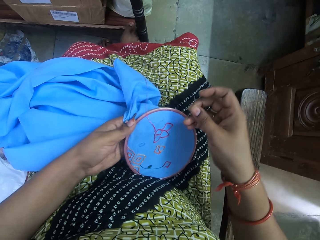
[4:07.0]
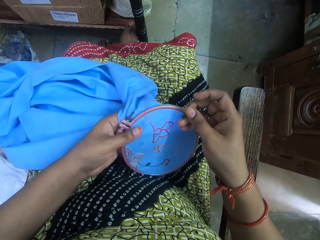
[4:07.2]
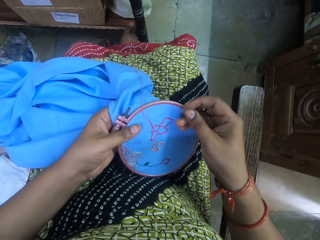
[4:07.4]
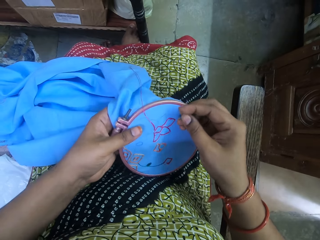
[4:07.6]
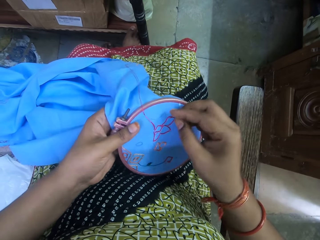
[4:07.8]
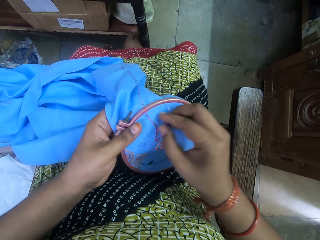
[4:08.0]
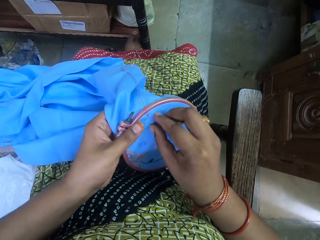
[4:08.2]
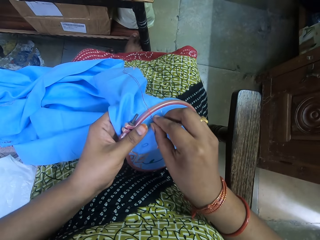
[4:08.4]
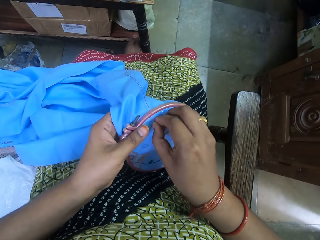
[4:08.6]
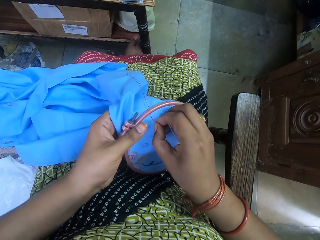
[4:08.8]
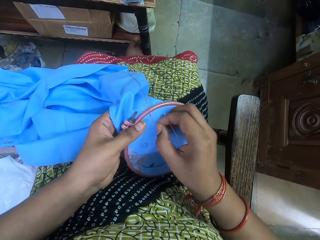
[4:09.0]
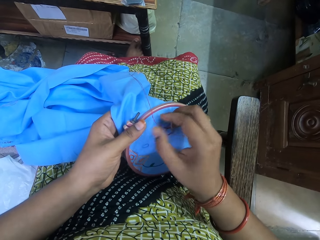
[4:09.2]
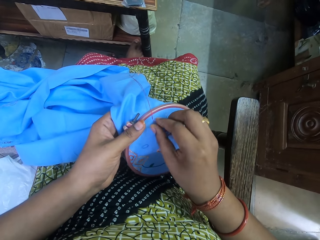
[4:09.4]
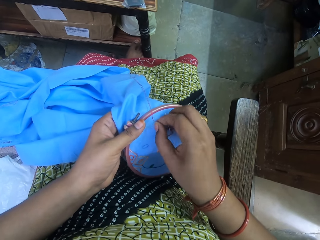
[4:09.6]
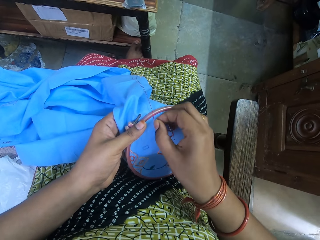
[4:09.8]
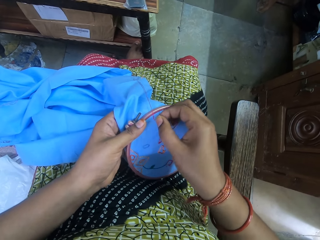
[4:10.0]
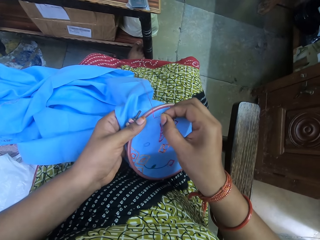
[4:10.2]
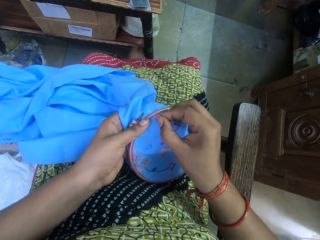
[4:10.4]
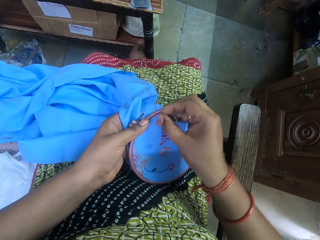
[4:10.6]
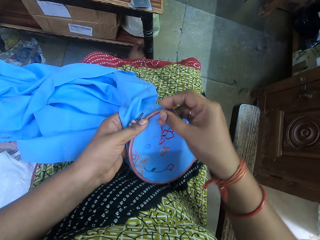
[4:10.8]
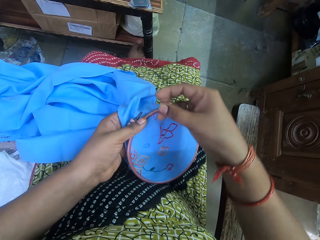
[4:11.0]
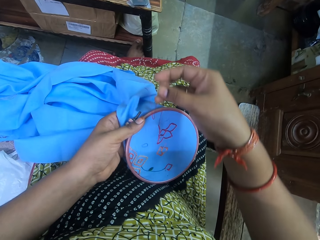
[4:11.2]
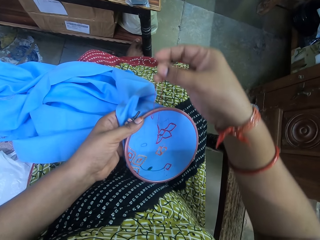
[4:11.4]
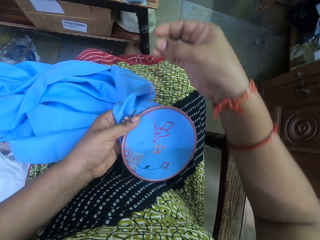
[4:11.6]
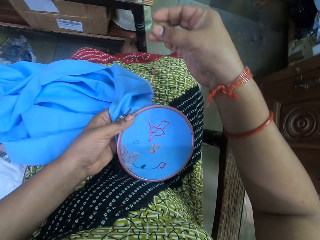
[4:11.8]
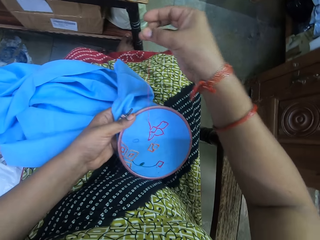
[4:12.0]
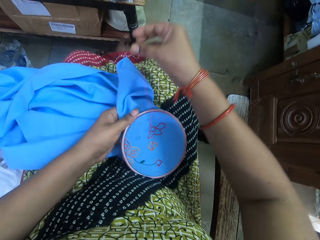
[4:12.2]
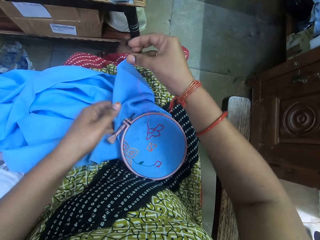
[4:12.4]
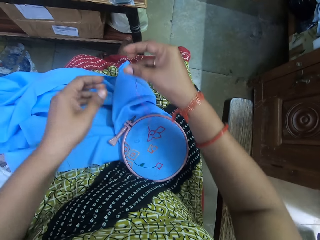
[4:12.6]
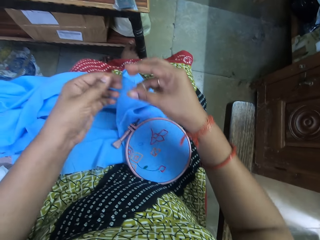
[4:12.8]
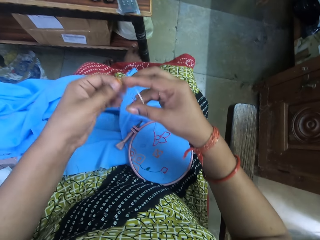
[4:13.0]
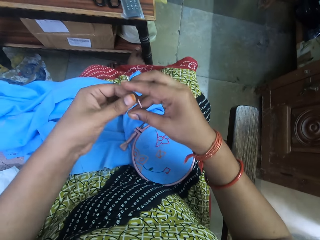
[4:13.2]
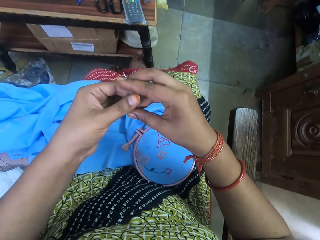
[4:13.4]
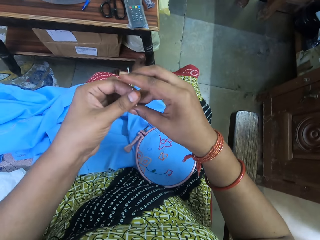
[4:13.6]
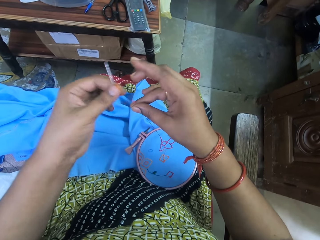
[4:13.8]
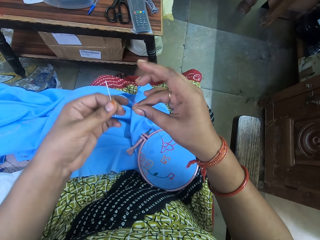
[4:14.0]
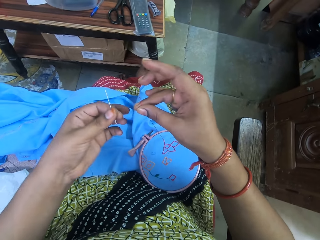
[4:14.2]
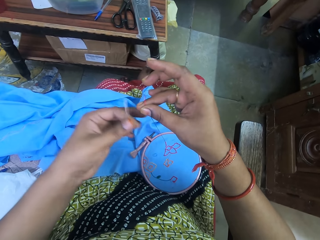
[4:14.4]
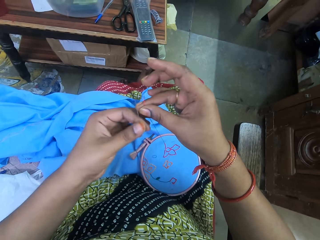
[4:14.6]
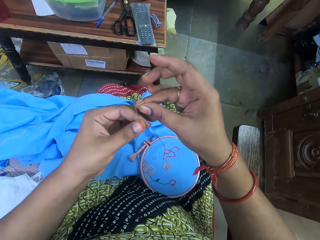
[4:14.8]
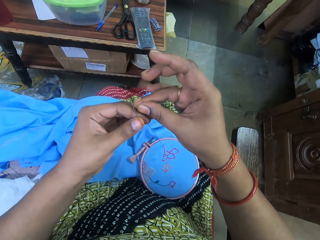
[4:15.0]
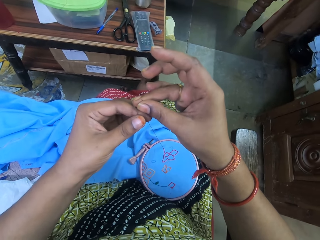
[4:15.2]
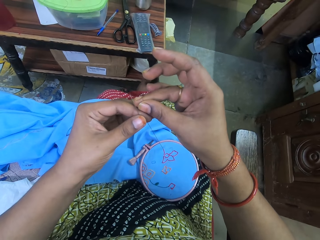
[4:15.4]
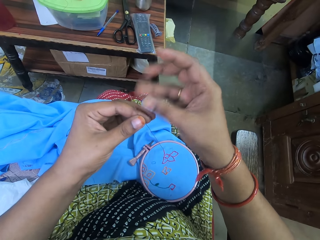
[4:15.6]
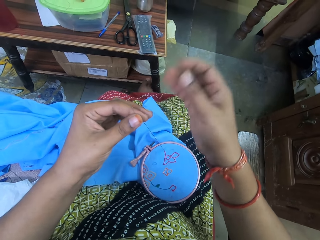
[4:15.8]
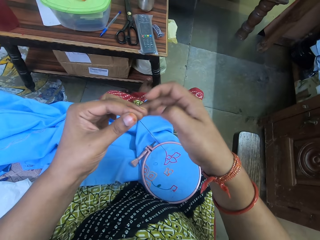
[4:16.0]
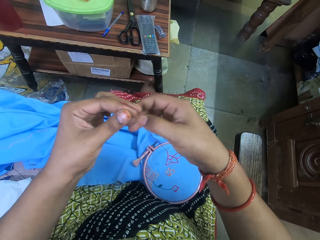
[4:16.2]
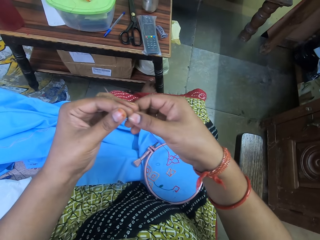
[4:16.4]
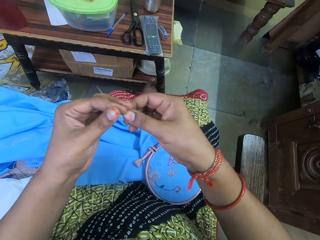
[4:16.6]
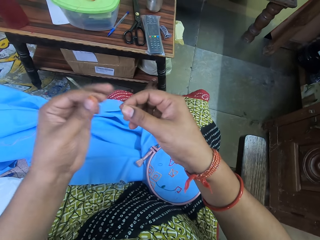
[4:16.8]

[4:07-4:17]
The camera wearer takes the embroidery ring from her lap. She pulls out the thread with her right hand. She puts the embroidery ring on her lap. She passes the needle from her right hand to her left hand. She stretches the thread out. She straightens the thread with both hands. She holds the thread with her left hand. She holds the thread with both hands.

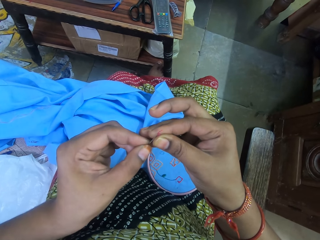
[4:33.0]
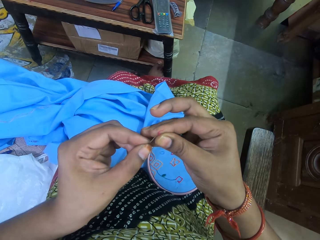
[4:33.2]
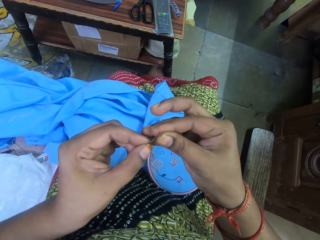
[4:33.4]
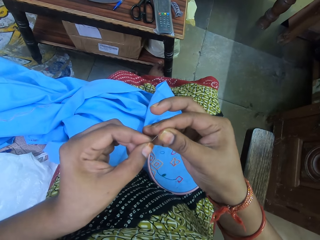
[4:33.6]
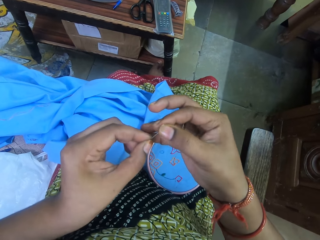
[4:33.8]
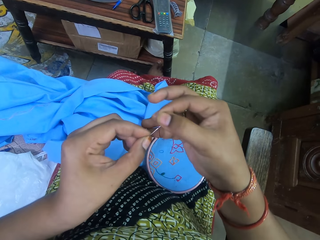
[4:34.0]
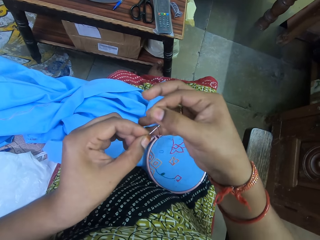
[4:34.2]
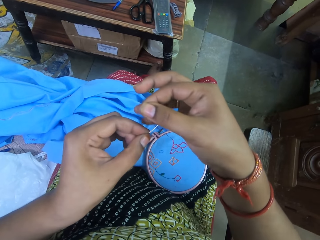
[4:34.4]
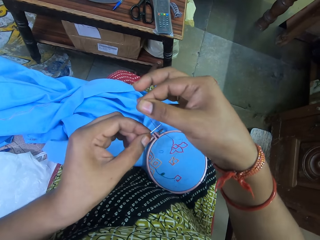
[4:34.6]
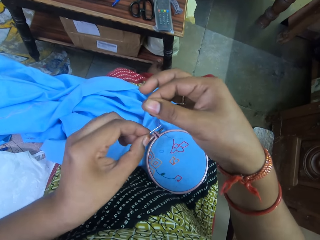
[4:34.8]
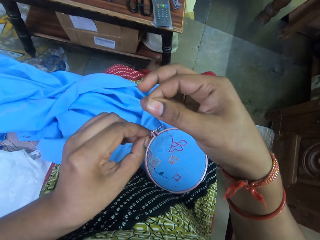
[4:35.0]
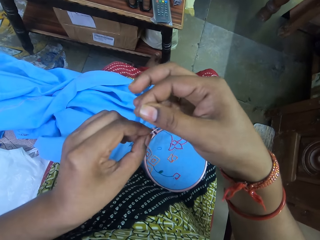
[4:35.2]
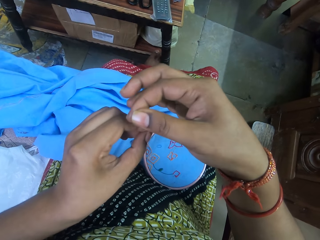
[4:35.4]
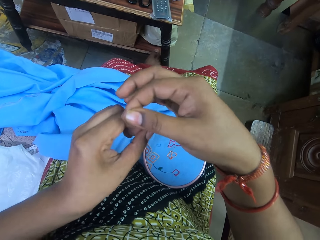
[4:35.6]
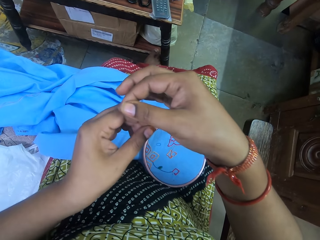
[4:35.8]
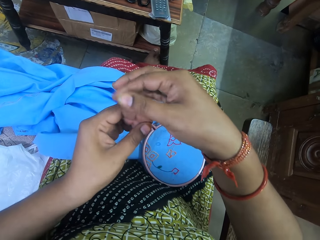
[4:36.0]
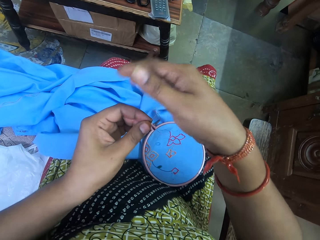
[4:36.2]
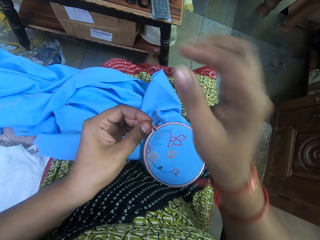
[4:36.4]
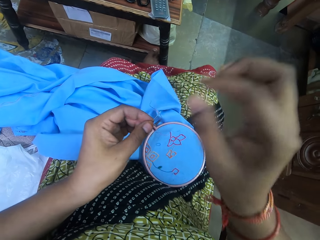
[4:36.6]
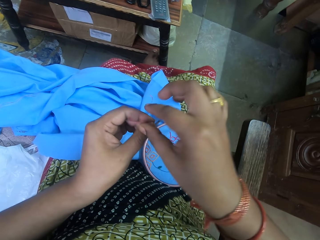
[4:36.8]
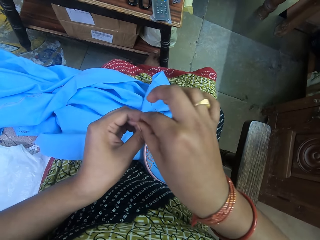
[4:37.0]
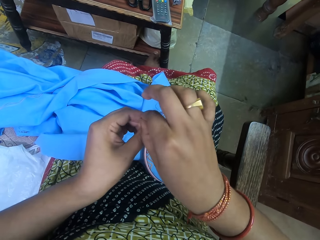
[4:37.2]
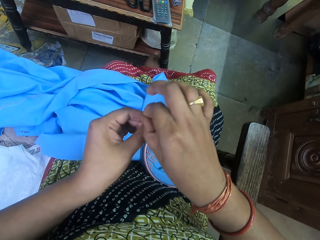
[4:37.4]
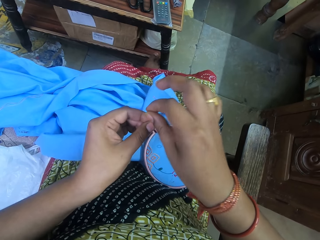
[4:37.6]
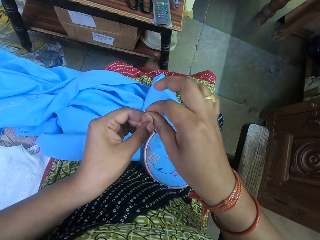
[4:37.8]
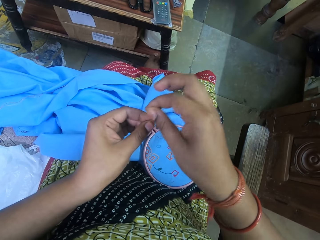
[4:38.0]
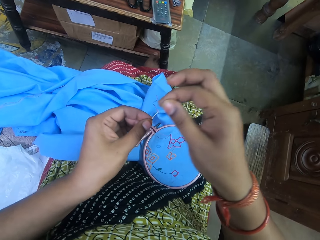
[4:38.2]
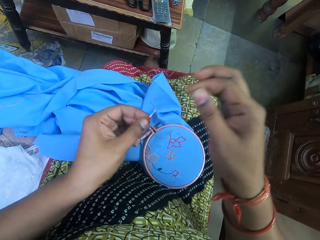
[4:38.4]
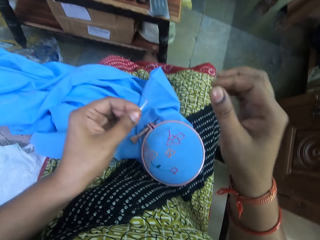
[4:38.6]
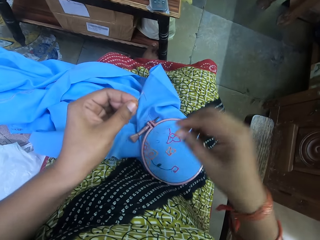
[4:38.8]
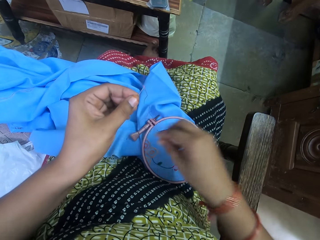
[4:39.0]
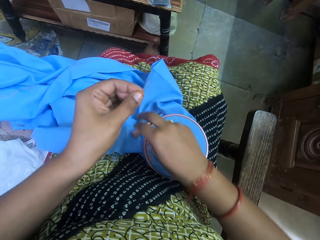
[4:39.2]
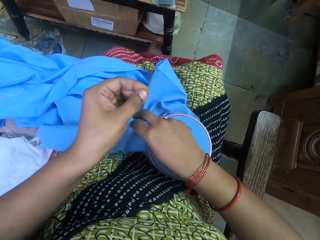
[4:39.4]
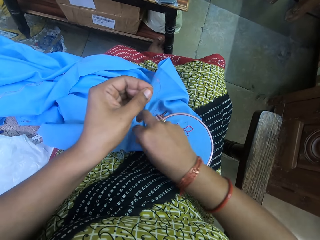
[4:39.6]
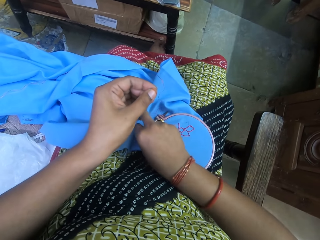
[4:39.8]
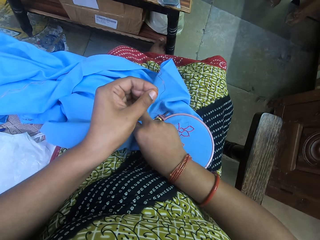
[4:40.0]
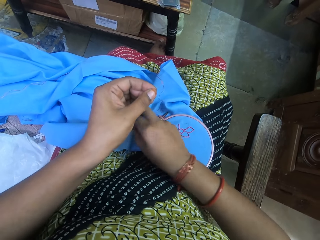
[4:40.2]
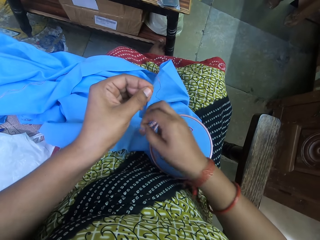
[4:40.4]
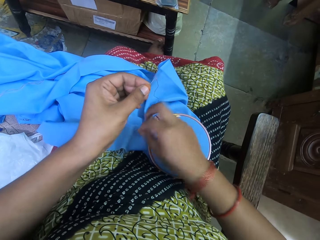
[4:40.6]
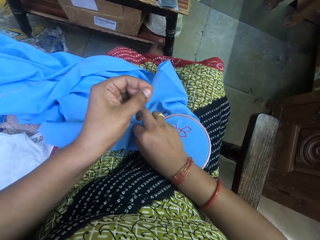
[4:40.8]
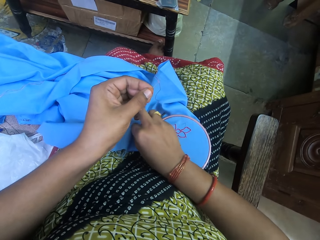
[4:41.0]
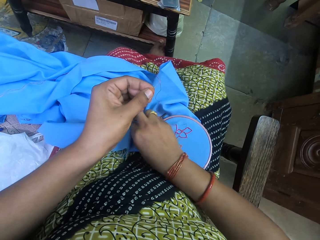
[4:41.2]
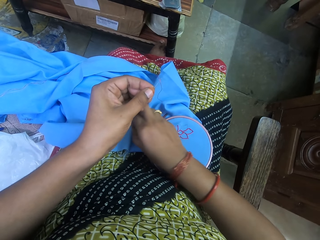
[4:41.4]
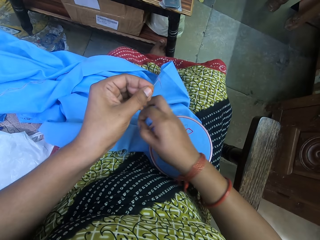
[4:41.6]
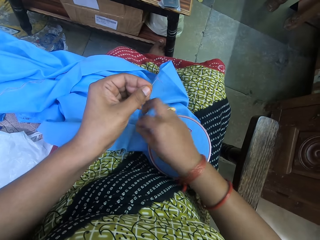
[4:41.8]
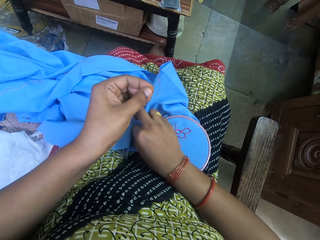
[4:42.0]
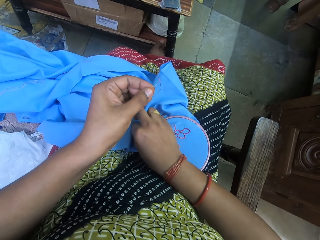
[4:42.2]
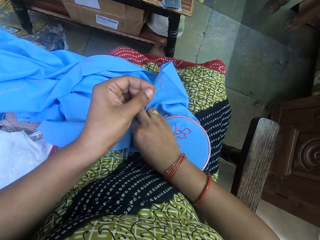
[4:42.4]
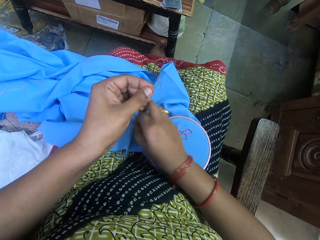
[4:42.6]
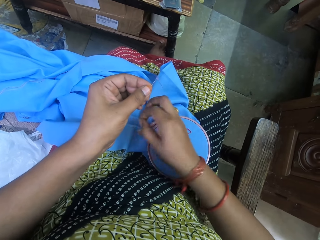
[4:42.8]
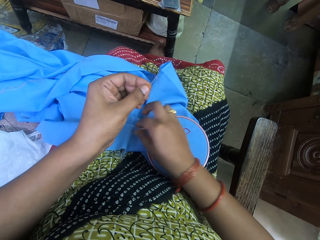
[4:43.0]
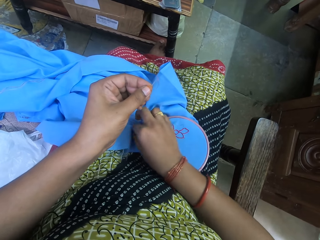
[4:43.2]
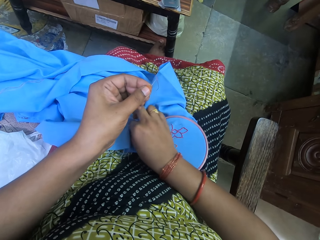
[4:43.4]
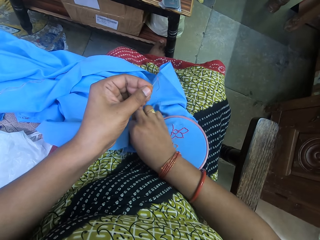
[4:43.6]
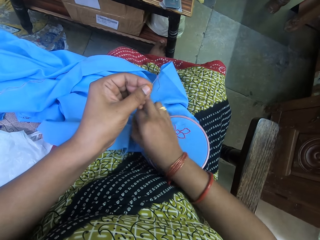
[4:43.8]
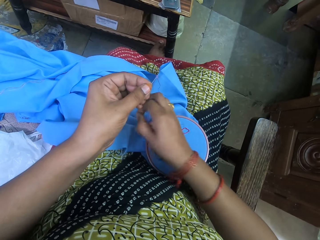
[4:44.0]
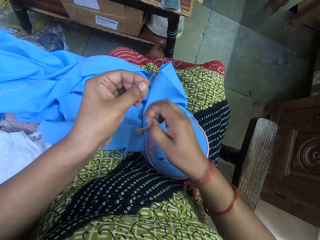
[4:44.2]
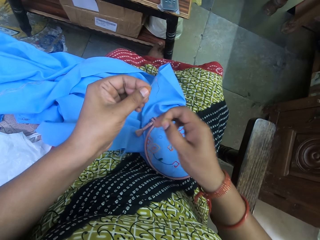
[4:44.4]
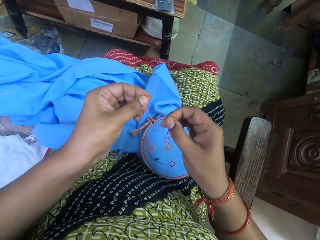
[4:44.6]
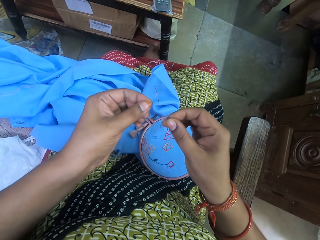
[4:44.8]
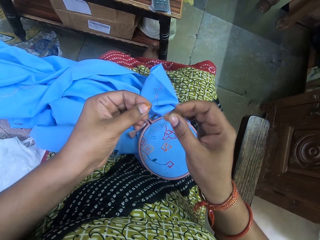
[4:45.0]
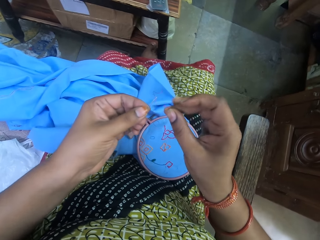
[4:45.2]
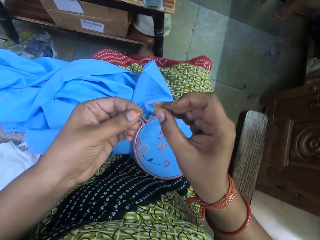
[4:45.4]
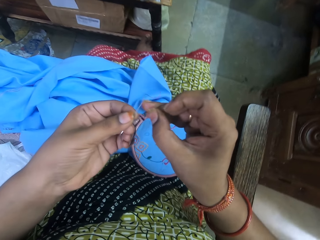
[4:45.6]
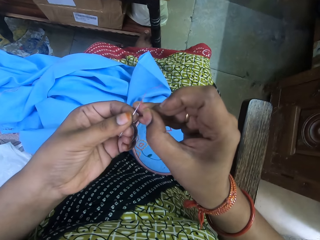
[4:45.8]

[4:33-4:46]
The camera wearer pulls out the thread with her right hand. She picks up the thread on the piece of cloth with her right hand. She picks up the thread.
